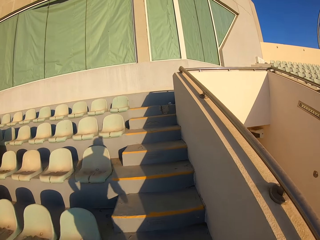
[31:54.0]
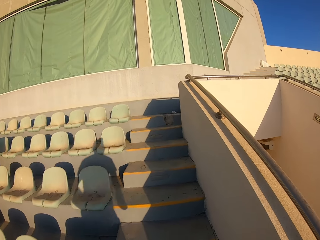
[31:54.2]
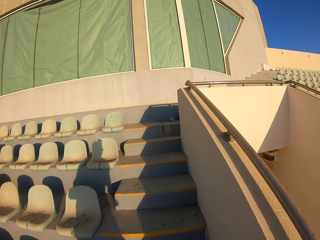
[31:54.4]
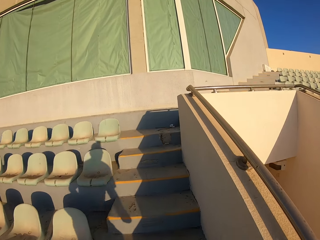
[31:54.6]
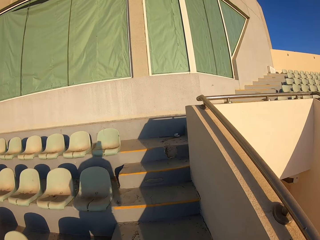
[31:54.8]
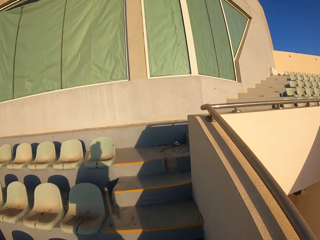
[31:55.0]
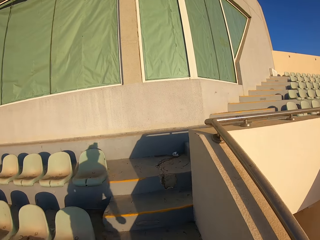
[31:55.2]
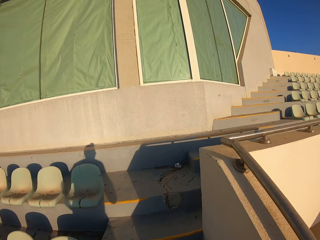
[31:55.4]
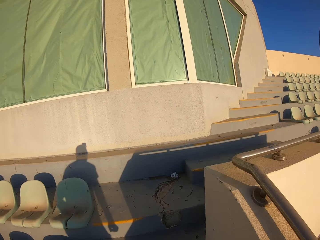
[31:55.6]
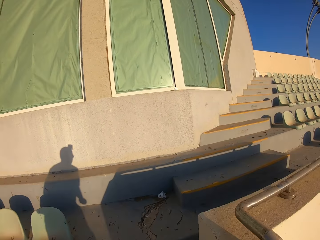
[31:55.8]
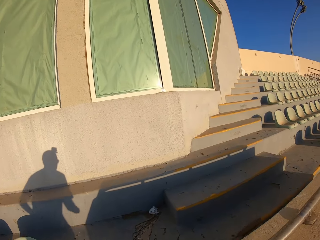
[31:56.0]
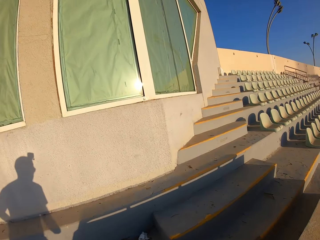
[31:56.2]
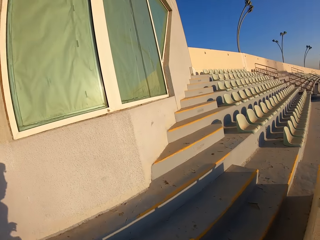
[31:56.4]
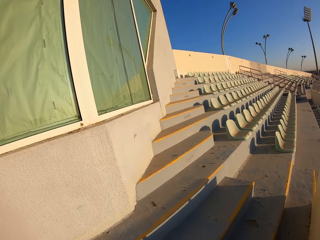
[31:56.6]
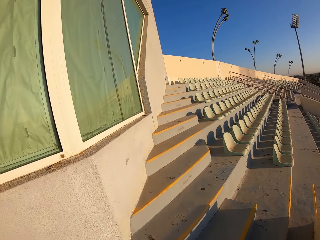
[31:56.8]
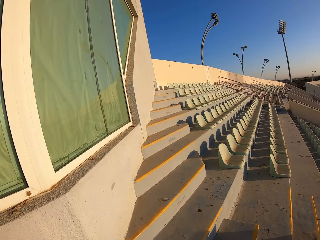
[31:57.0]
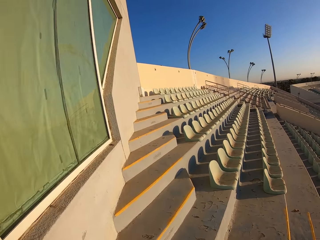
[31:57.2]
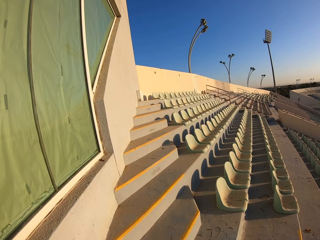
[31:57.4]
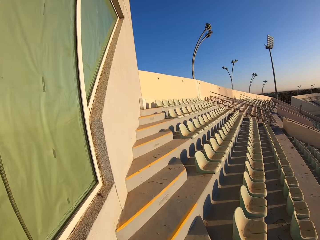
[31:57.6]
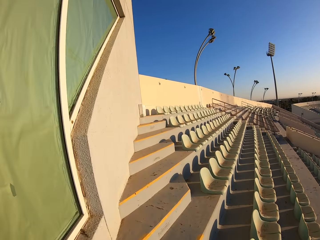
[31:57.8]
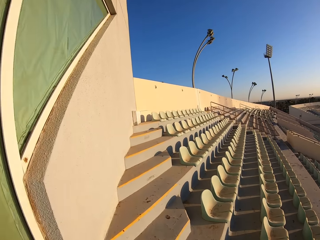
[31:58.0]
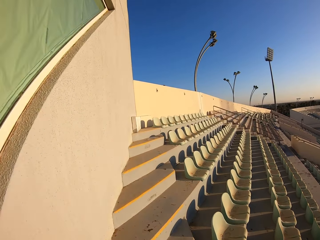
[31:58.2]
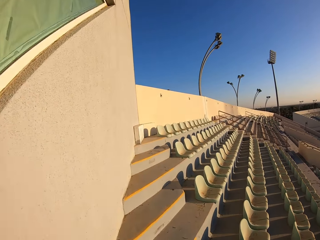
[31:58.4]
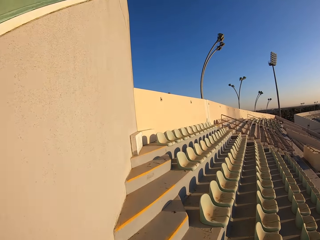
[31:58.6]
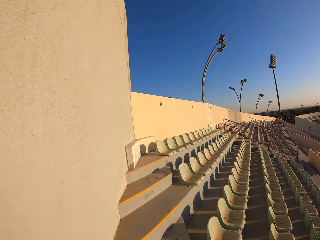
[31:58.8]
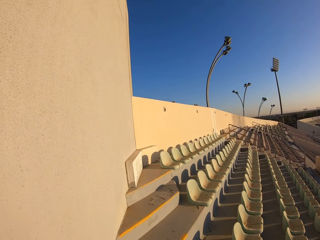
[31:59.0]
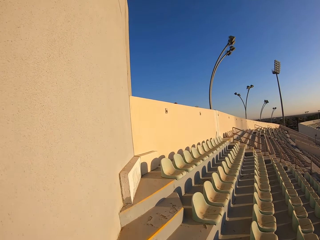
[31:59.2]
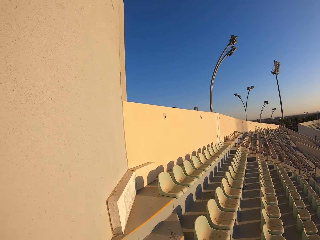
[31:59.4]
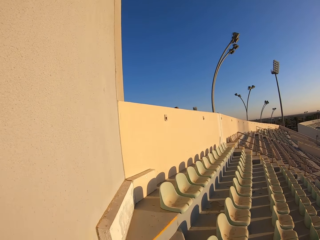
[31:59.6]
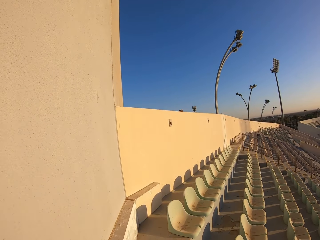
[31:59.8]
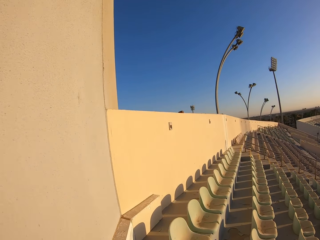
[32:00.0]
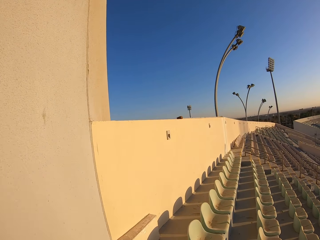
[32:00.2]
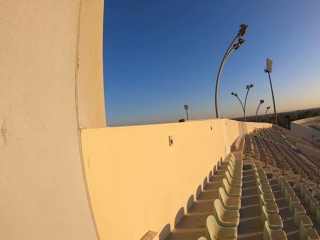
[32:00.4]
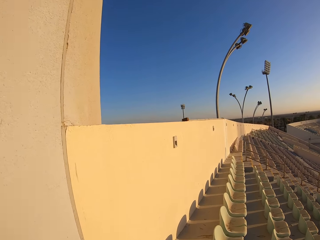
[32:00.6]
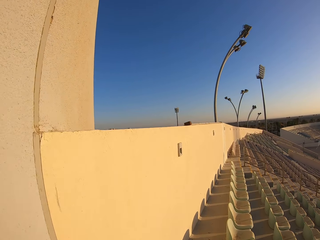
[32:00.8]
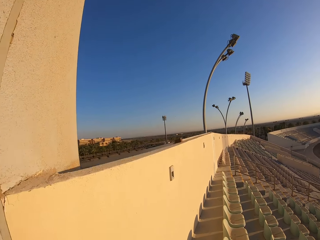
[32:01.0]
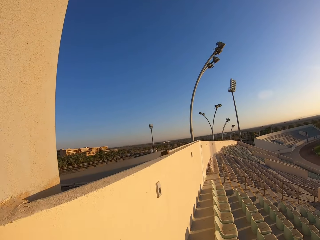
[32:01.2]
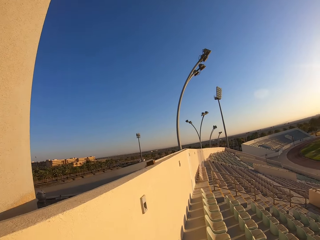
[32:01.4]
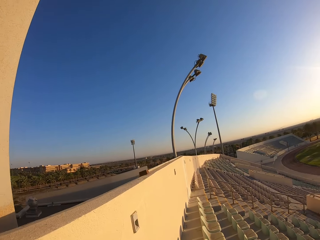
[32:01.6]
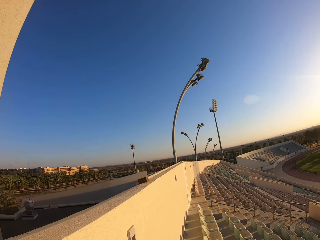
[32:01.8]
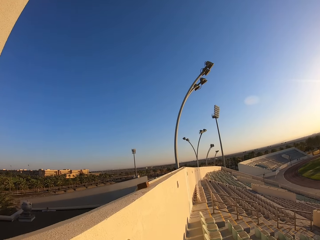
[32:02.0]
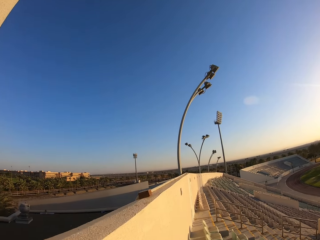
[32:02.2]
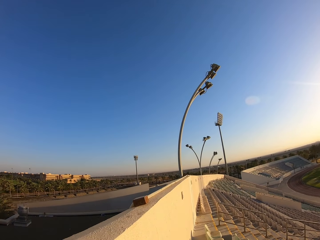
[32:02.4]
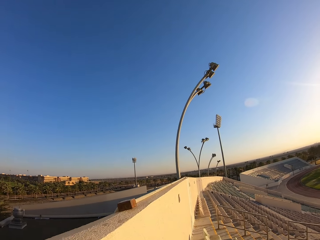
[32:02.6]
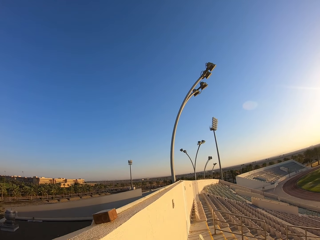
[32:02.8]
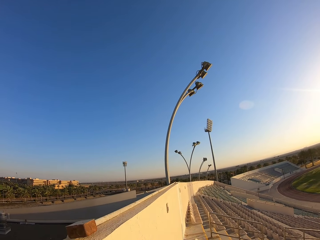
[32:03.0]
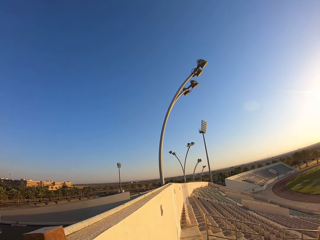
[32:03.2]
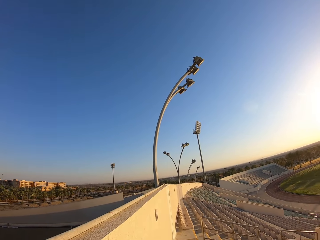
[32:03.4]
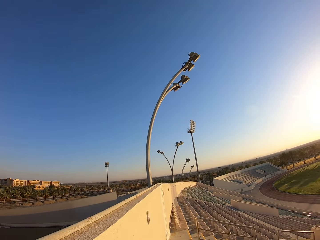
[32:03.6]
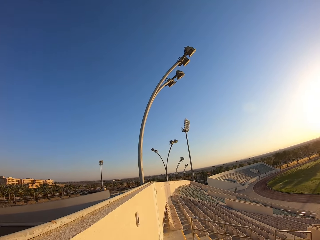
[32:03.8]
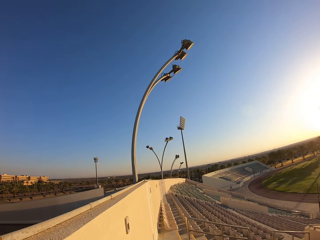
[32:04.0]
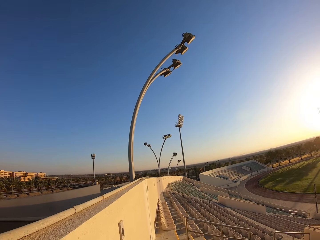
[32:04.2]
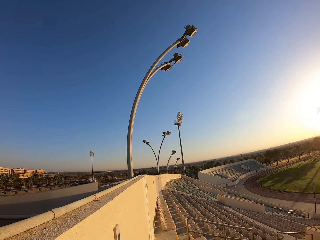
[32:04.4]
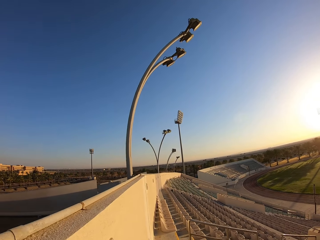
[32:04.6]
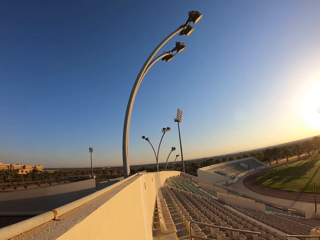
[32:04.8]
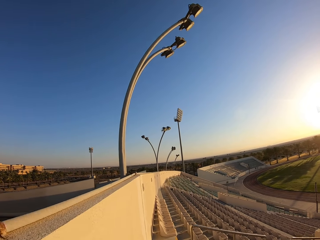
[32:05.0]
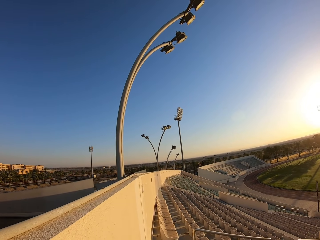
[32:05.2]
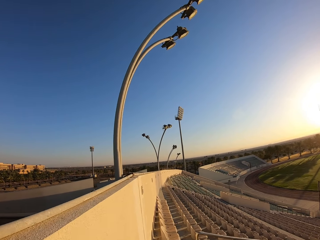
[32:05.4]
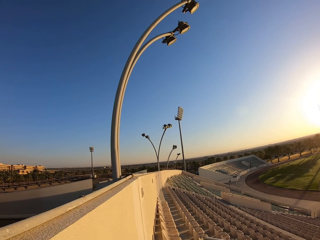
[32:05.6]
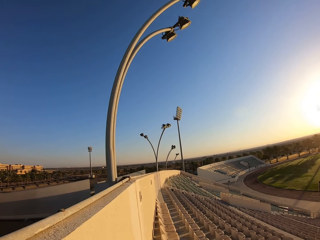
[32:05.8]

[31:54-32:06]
The camera wearer walks around the stadium.

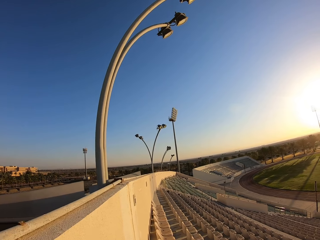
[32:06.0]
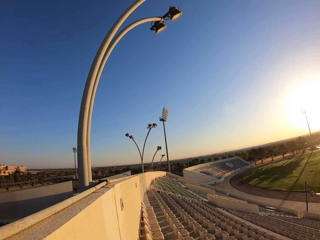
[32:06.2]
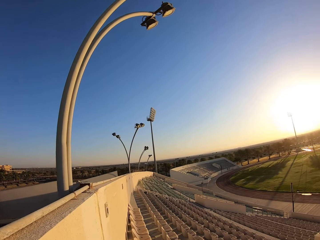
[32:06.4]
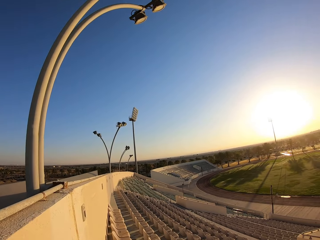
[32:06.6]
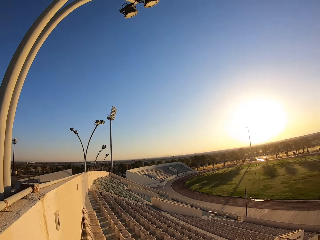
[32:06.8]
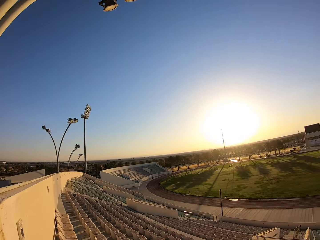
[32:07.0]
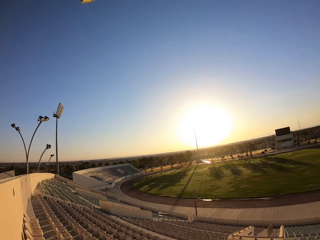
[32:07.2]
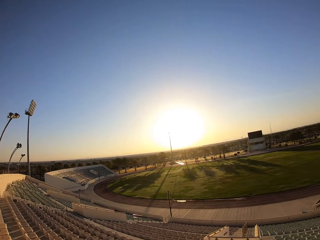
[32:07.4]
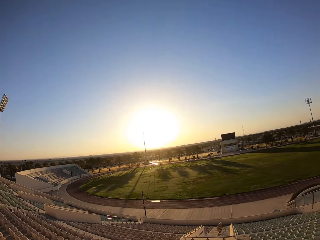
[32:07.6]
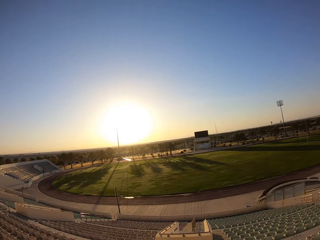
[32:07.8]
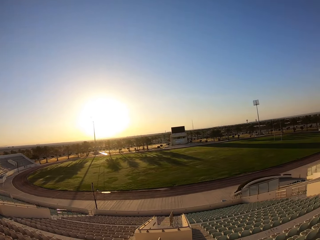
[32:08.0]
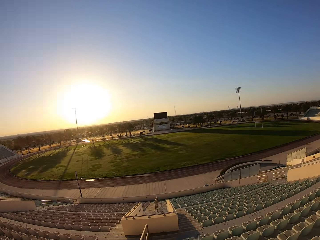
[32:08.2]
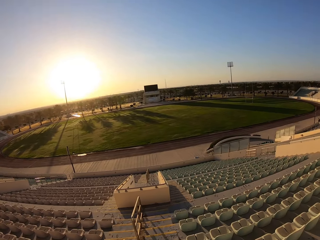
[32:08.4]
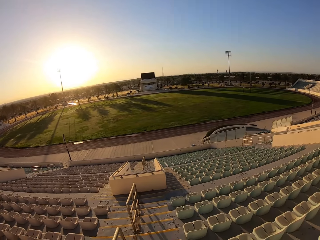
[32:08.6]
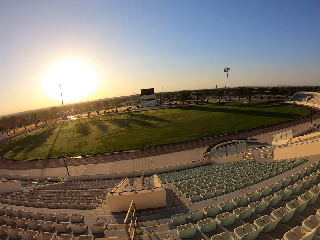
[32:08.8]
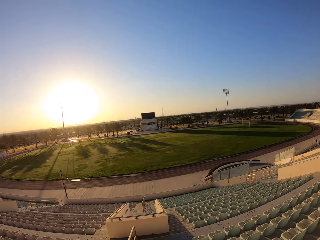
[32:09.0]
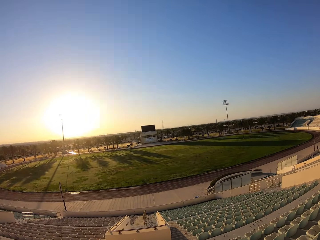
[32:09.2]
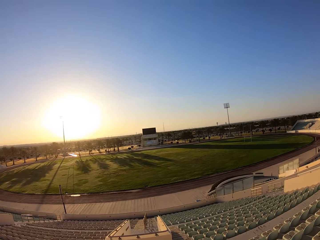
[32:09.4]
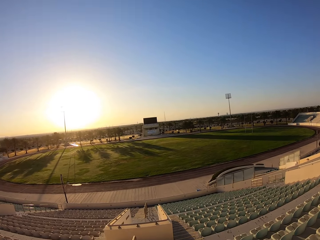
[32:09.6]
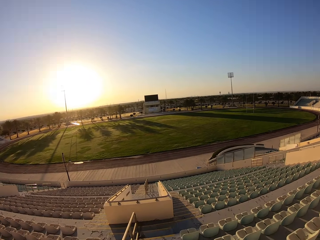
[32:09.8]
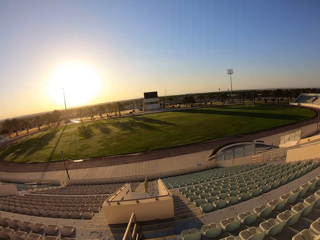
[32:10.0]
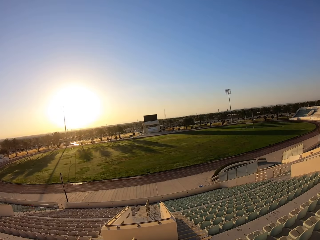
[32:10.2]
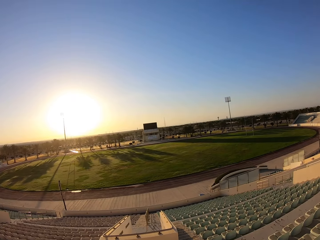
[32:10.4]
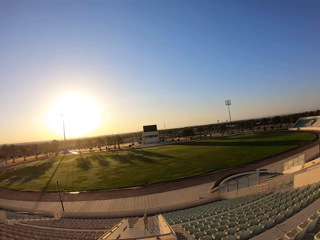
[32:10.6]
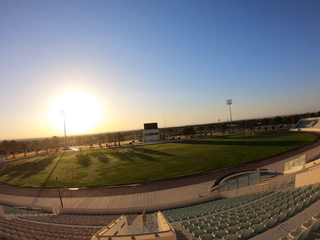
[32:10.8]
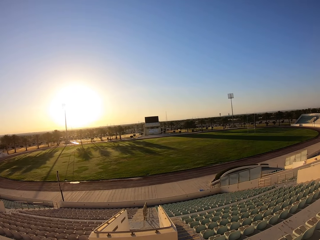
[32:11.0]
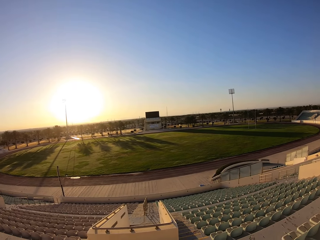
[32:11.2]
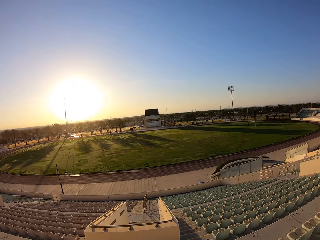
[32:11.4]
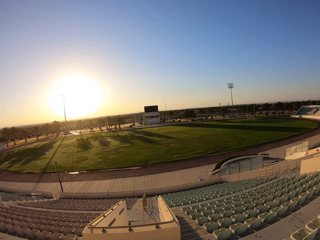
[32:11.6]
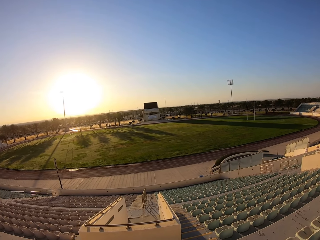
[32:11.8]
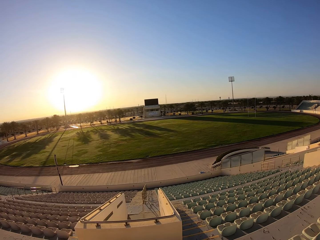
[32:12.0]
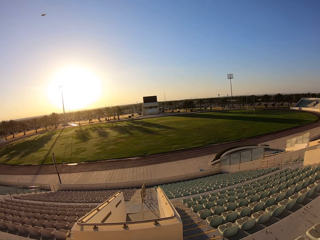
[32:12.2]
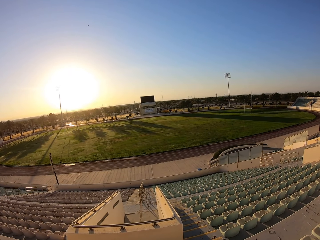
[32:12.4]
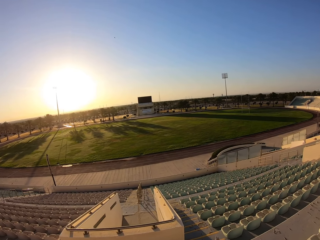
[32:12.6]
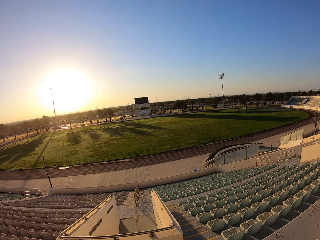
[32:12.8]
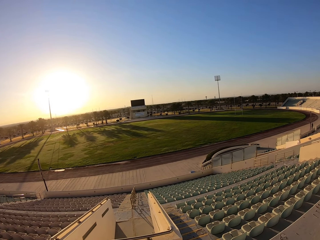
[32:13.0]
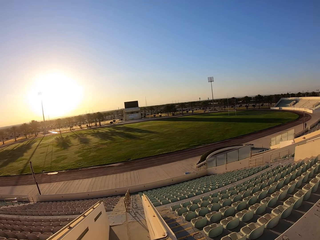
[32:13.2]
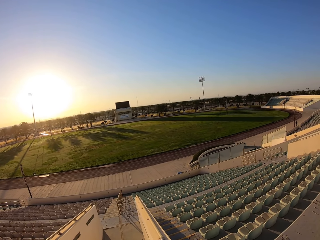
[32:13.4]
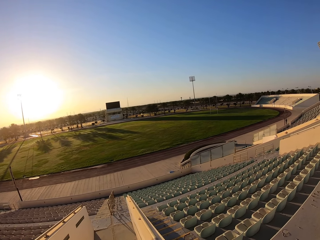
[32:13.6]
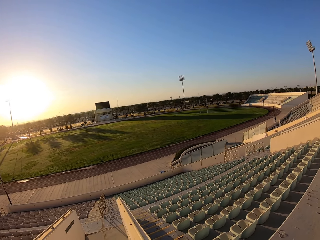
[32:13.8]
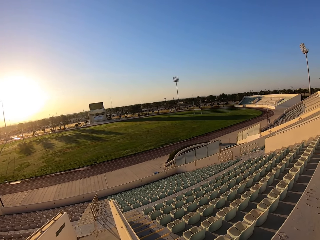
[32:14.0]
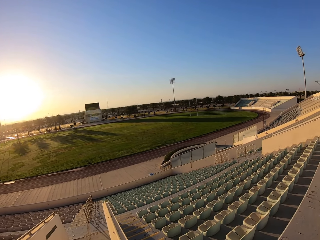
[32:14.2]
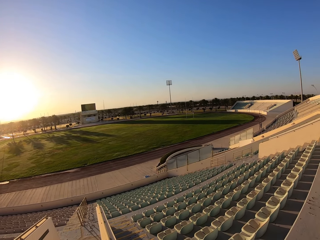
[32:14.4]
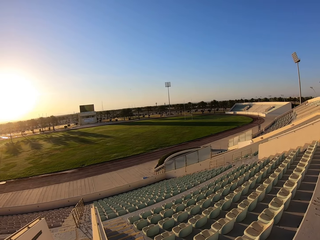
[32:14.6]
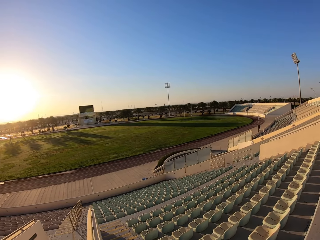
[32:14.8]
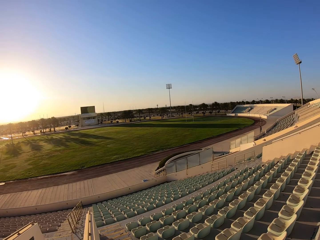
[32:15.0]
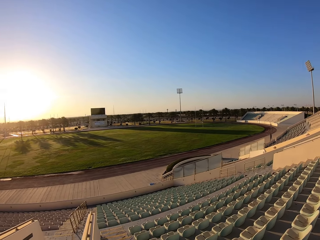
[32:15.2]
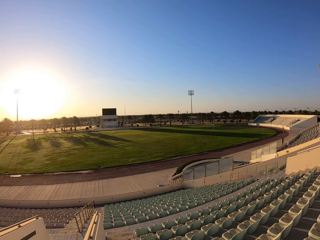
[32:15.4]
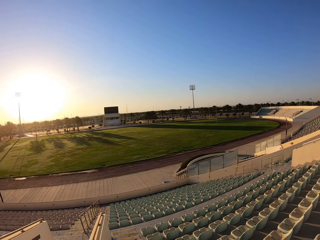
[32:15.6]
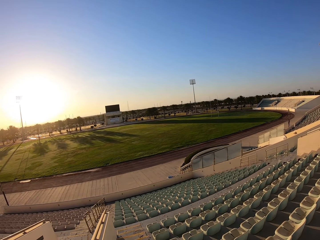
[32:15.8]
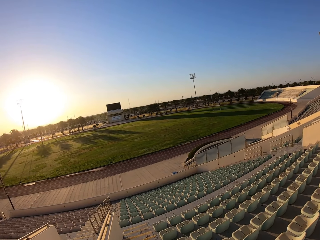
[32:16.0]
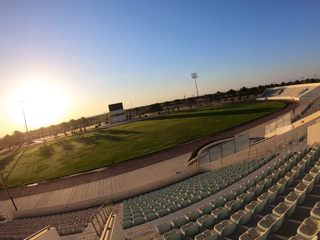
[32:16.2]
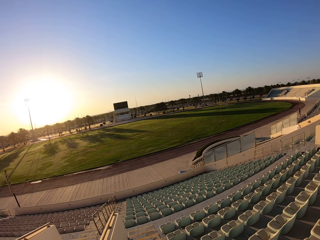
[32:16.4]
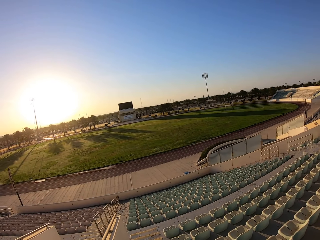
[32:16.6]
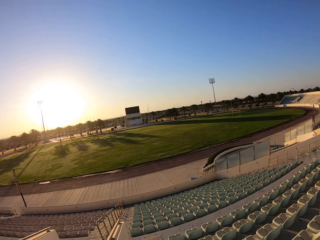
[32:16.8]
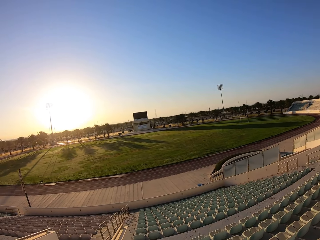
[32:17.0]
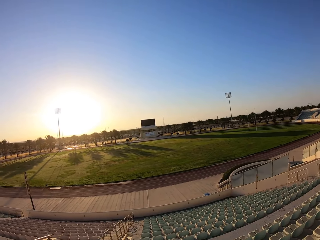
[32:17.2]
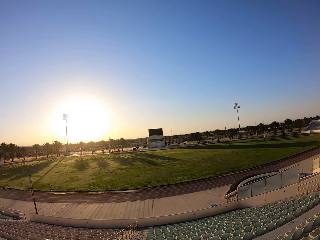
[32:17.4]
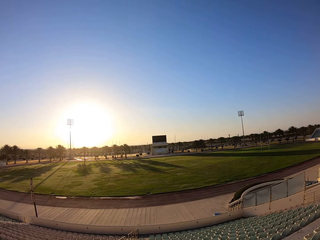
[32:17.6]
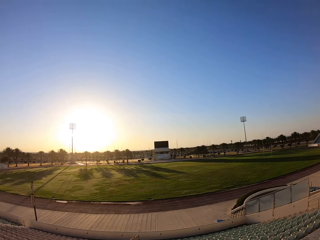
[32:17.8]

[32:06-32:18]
The camera wearer looks around the stadium. They walk down the stairs. They walk around the stadium.
